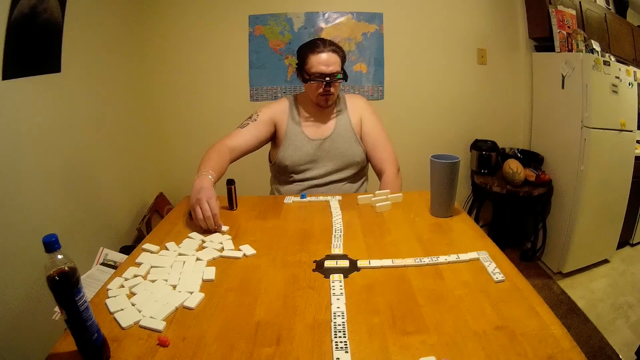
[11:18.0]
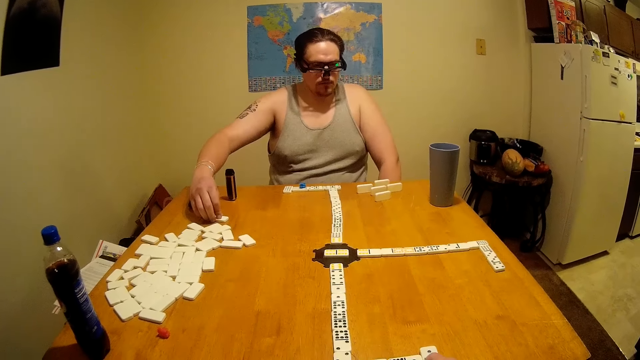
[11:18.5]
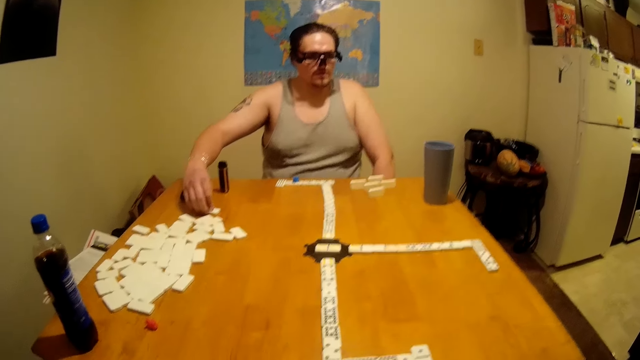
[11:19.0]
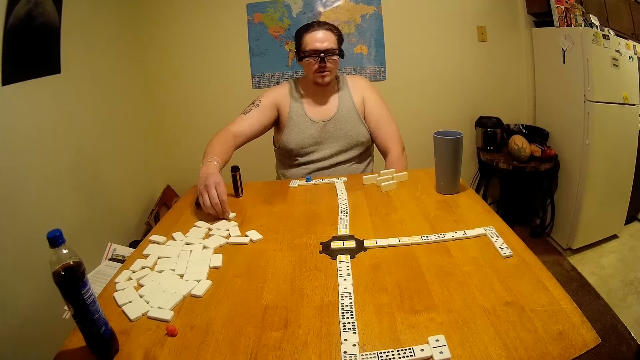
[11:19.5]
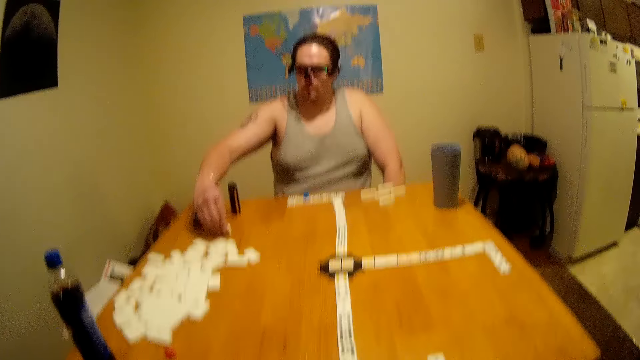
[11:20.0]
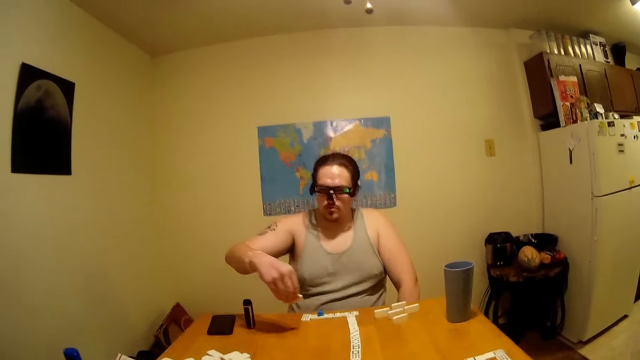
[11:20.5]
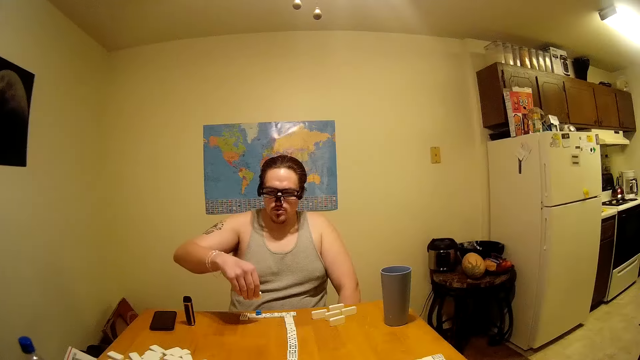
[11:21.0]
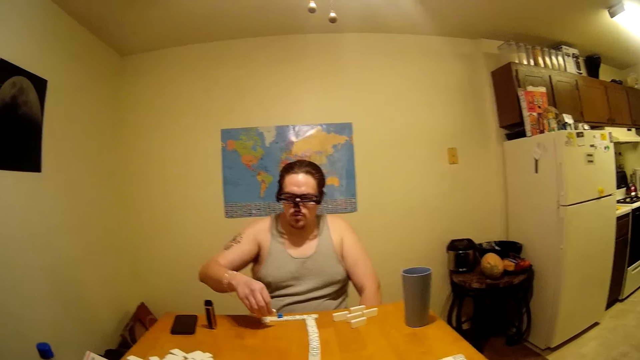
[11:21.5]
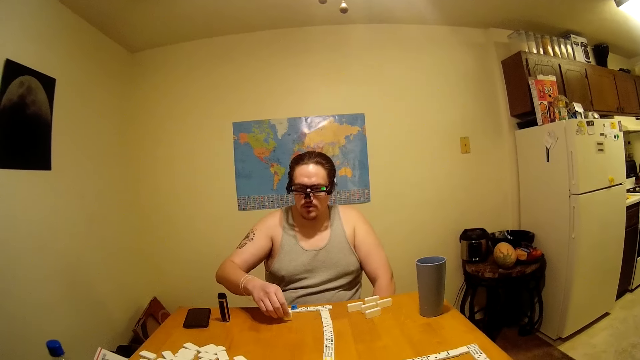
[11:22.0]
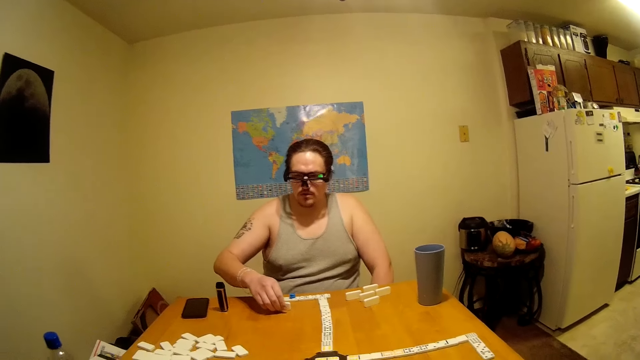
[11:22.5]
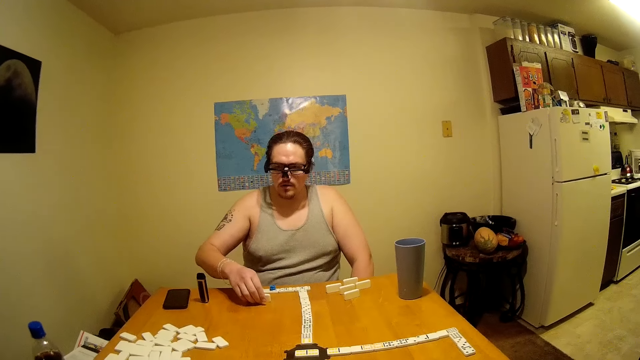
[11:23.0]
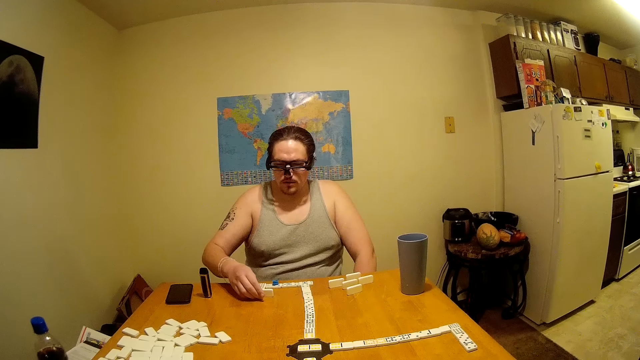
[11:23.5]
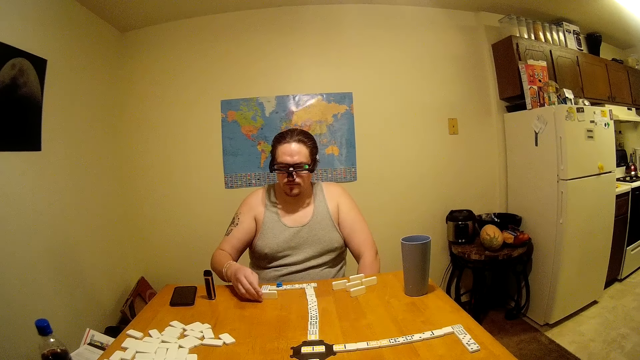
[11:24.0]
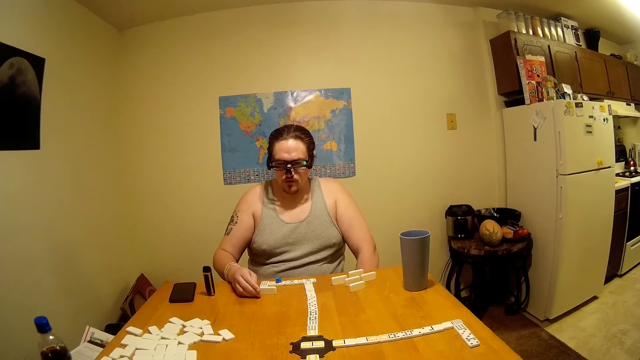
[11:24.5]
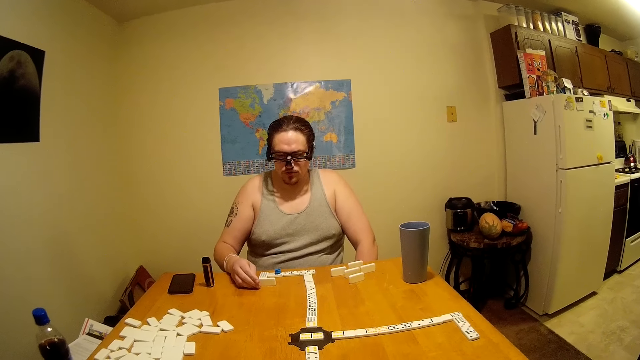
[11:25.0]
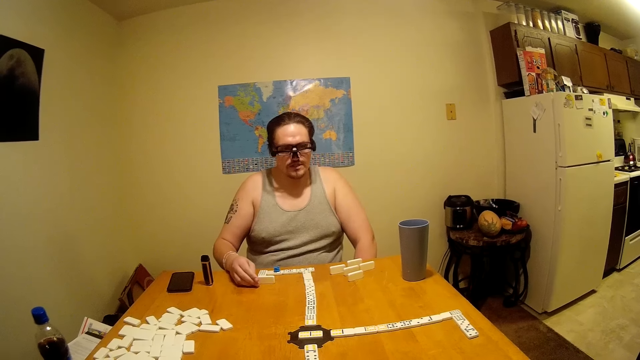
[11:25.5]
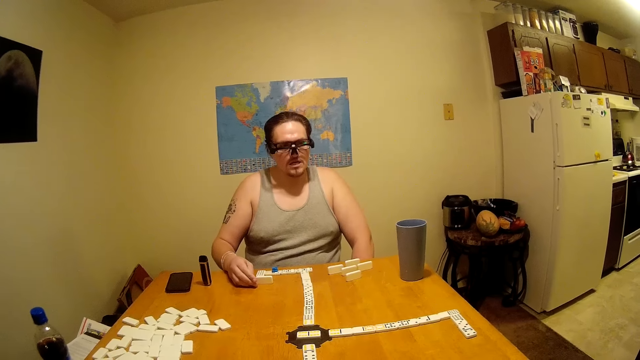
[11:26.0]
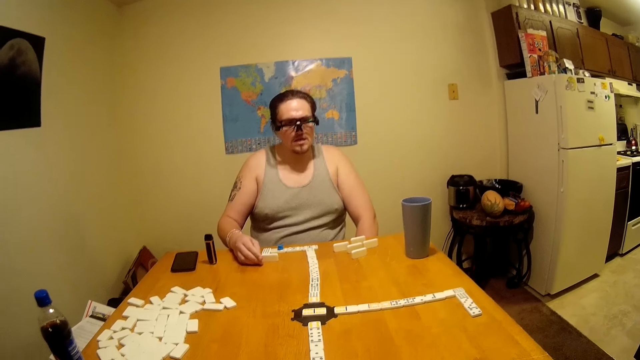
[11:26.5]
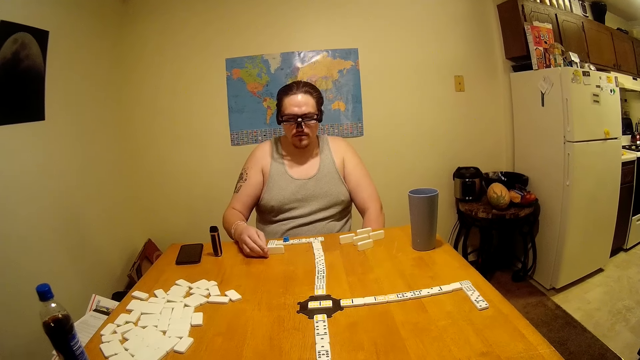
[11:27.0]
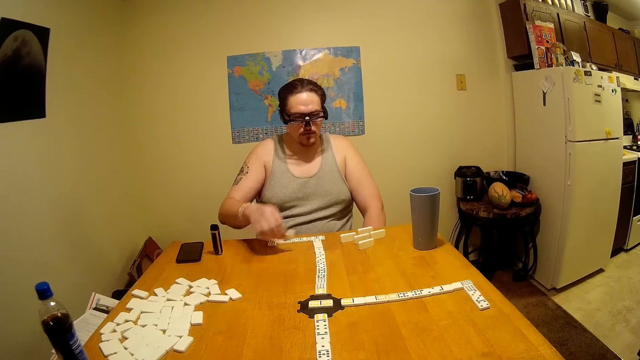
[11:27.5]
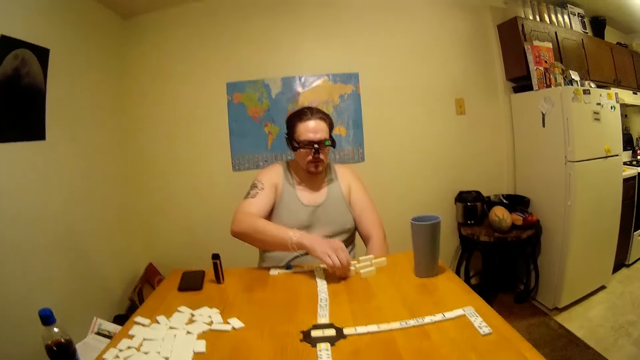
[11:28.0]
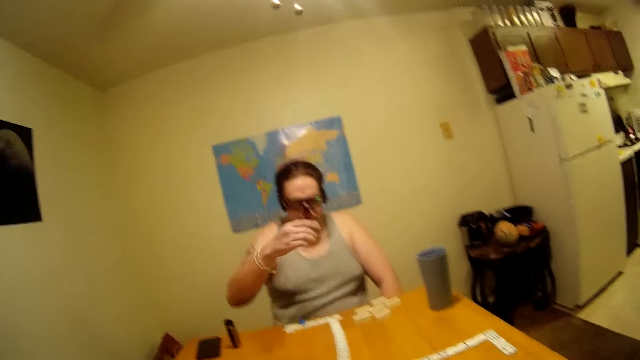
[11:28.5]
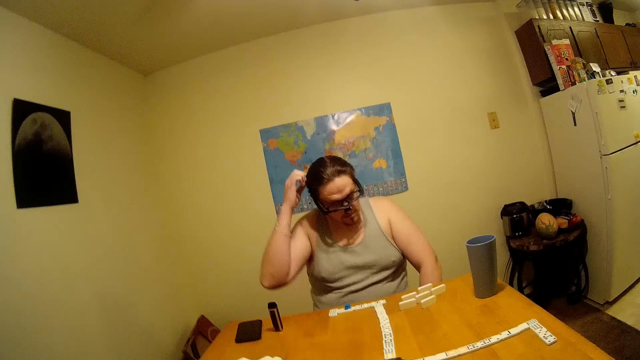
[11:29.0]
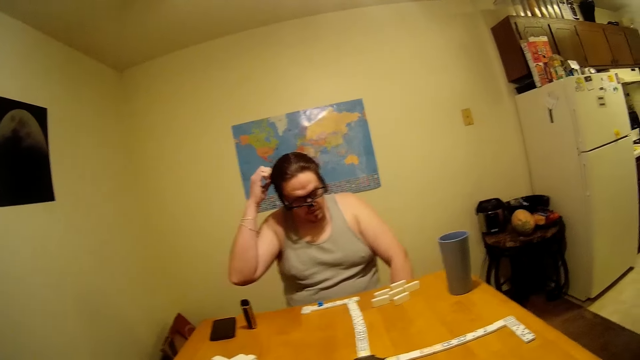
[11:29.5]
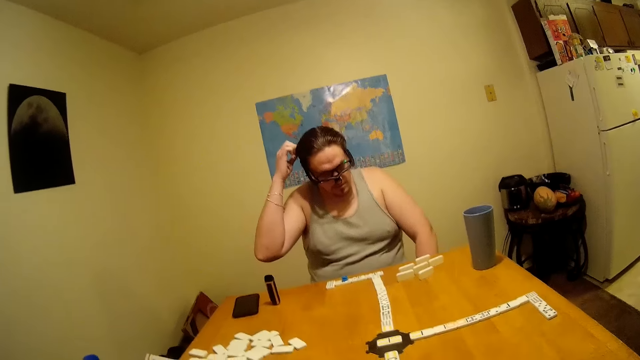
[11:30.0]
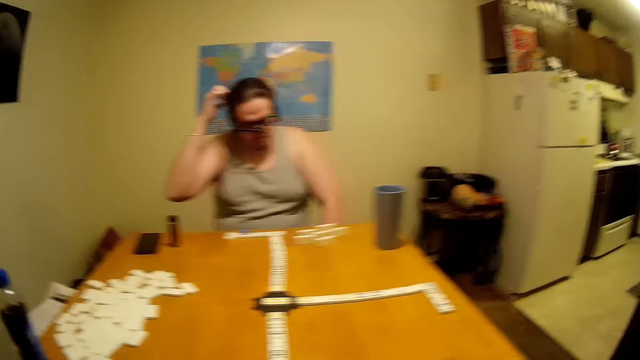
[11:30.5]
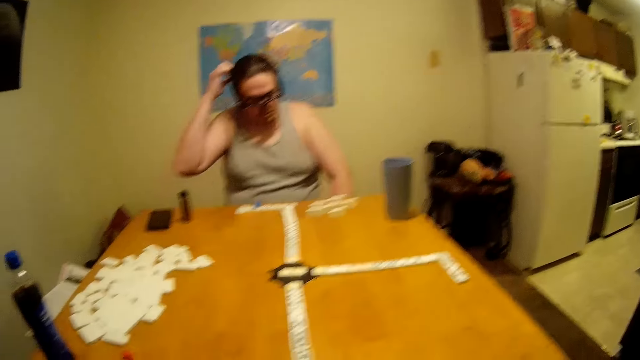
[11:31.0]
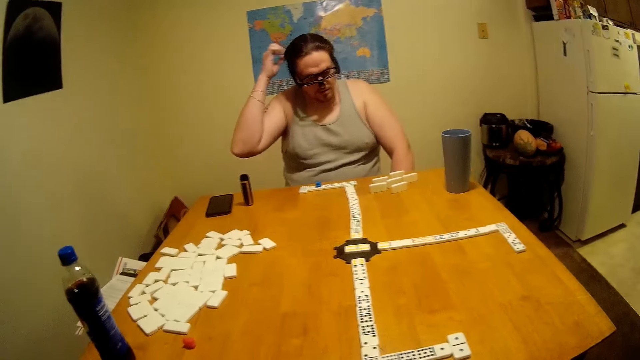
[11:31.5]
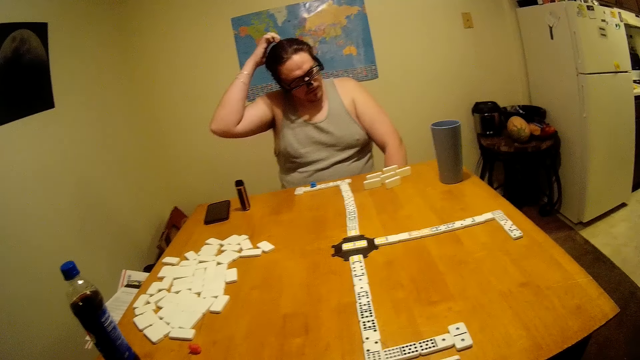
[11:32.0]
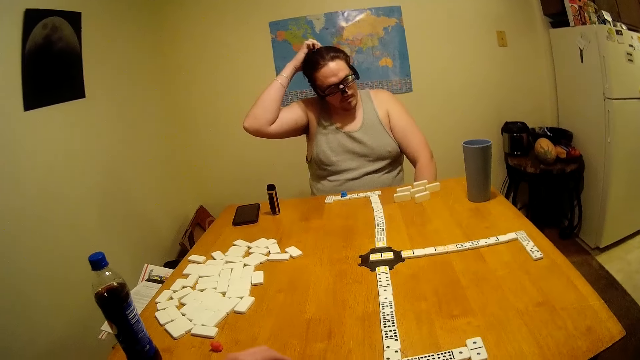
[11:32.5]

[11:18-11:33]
A man picks up dominoes. He holds a domino. He puts the domino on the table. He looks at the domino. He puts the domino aside on the table. He scratches his head.

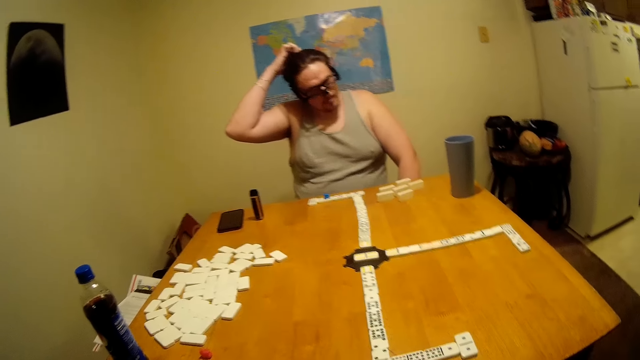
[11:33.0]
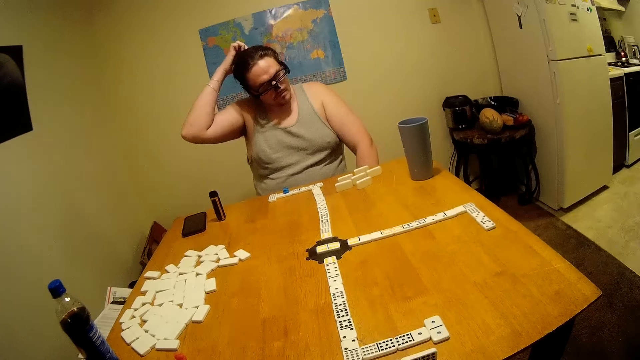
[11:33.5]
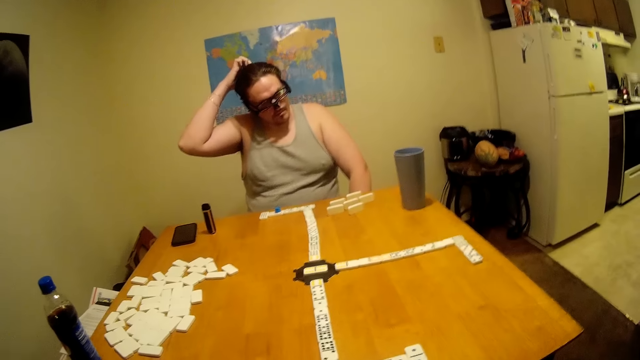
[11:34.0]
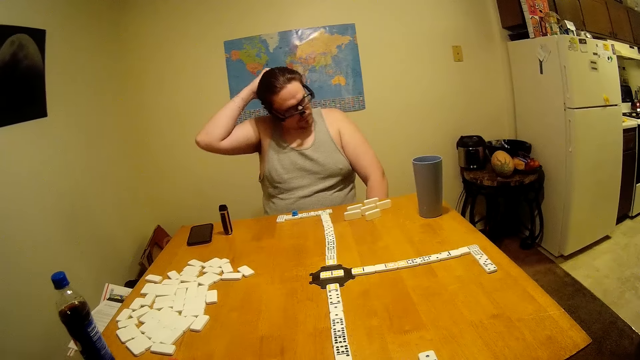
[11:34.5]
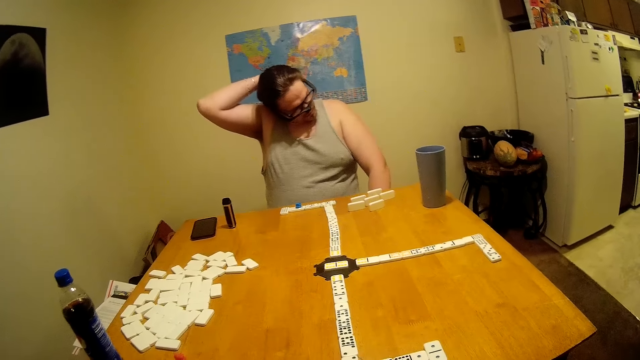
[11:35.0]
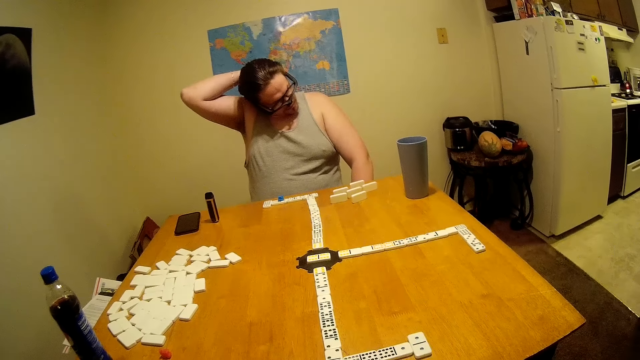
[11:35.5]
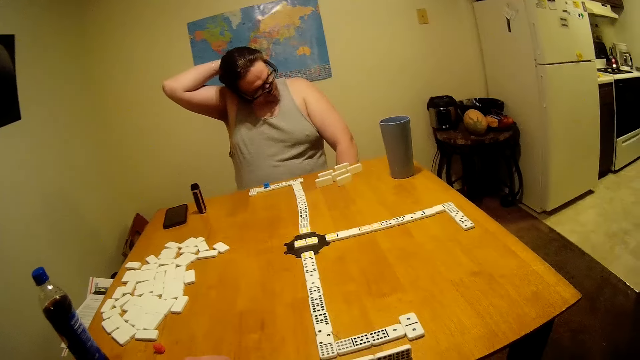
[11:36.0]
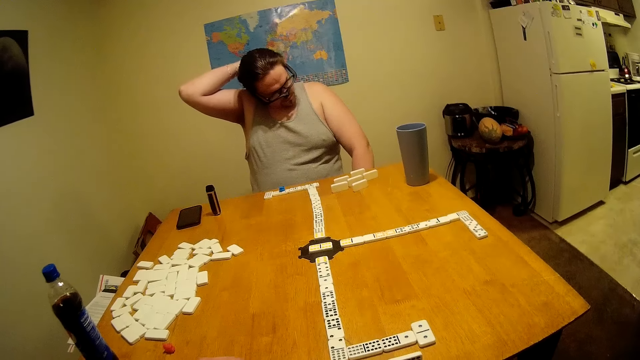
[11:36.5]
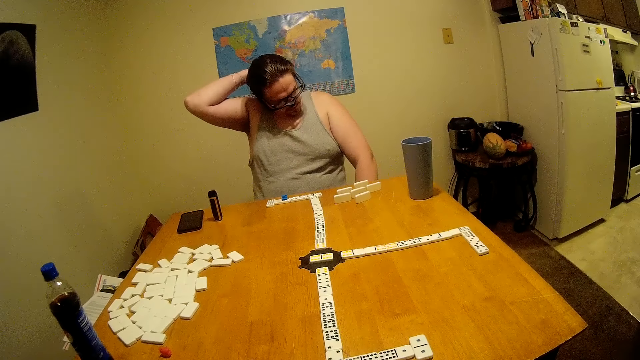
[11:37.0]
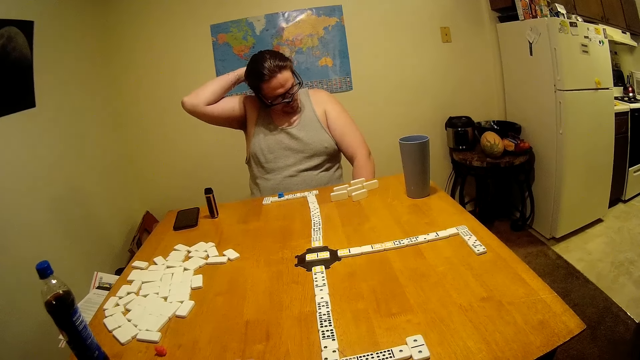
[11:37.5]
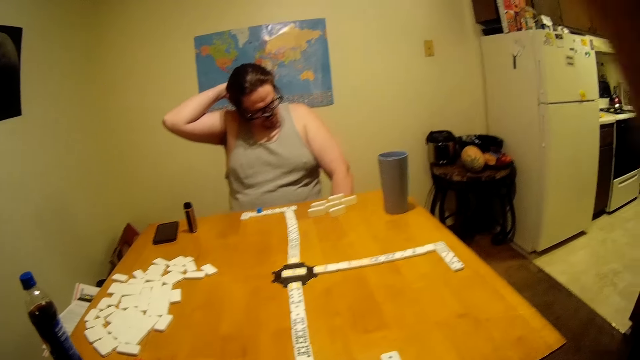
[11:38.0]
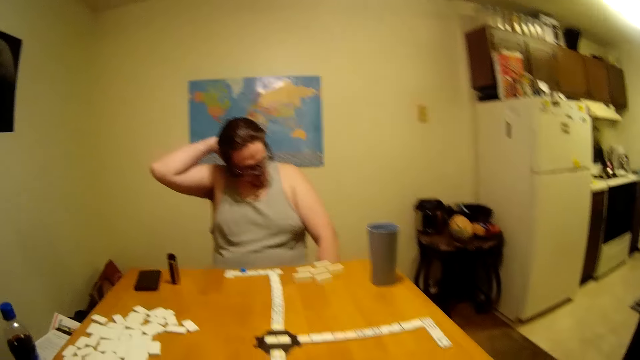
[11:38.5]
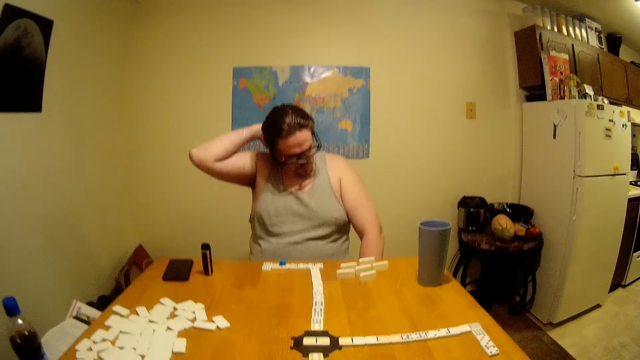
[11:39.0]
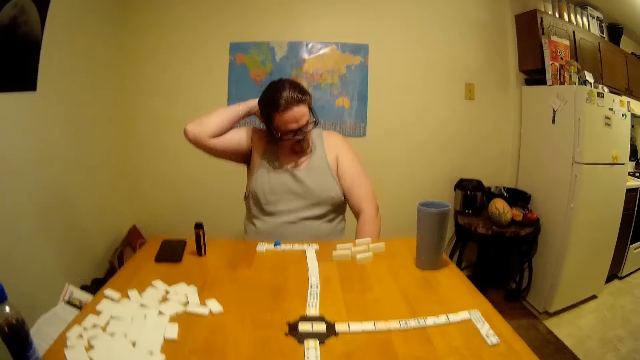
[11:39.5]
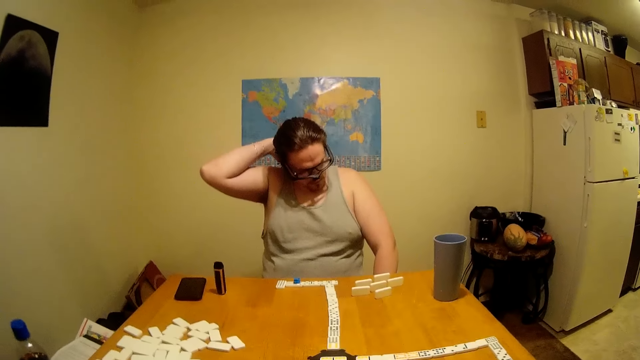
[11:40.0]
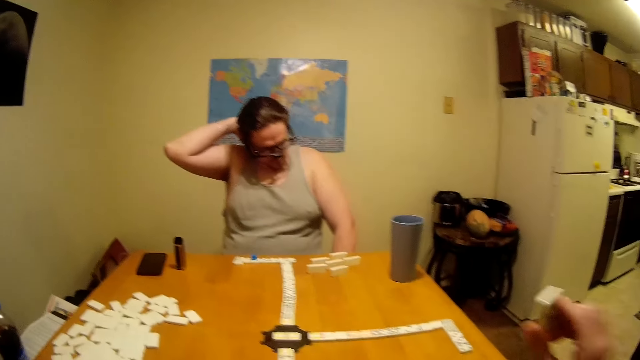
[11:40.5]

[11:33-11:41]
The camera wearer lowers a hand.
